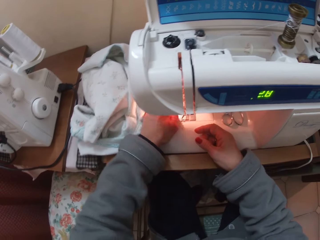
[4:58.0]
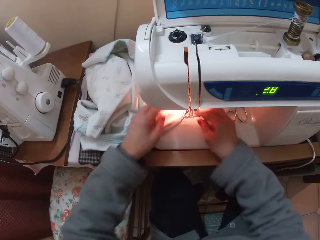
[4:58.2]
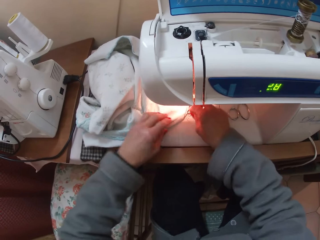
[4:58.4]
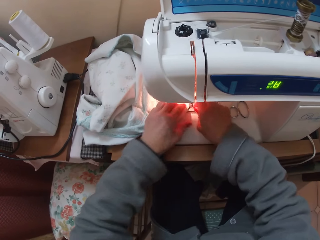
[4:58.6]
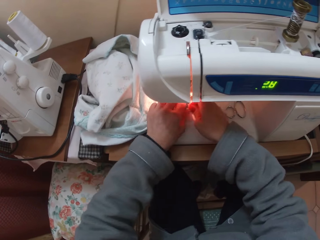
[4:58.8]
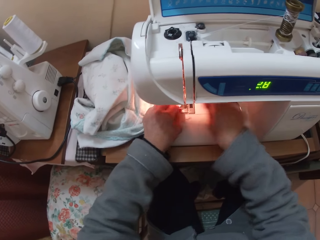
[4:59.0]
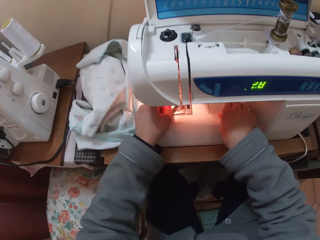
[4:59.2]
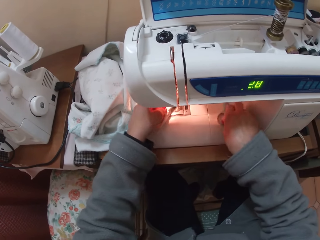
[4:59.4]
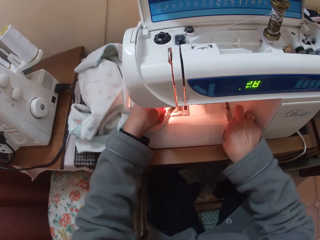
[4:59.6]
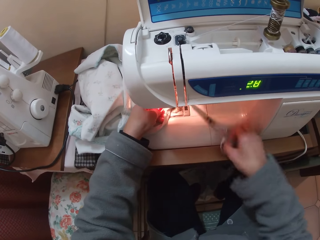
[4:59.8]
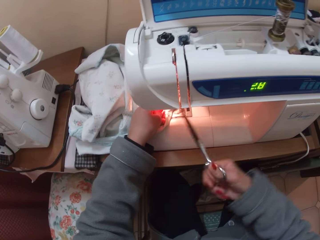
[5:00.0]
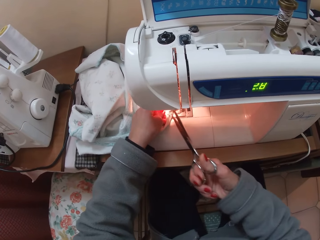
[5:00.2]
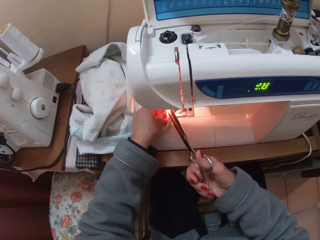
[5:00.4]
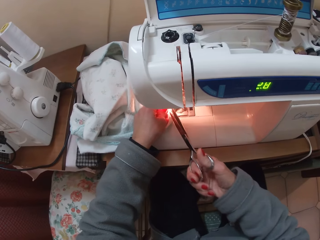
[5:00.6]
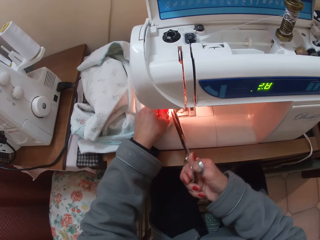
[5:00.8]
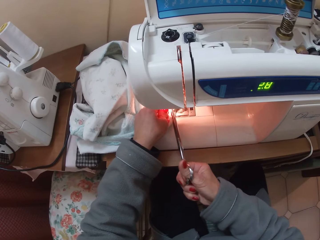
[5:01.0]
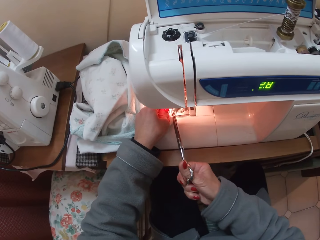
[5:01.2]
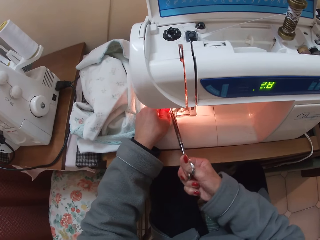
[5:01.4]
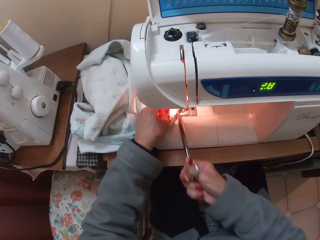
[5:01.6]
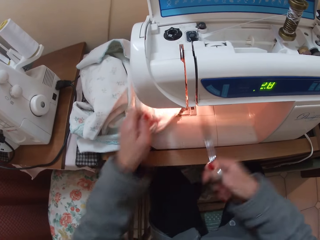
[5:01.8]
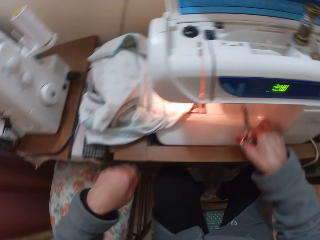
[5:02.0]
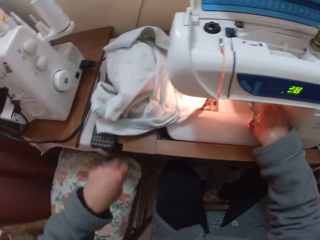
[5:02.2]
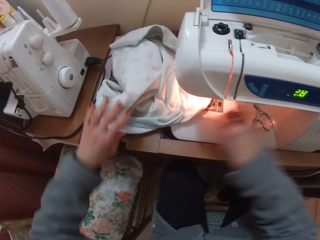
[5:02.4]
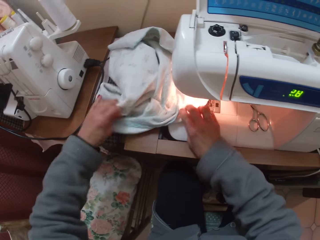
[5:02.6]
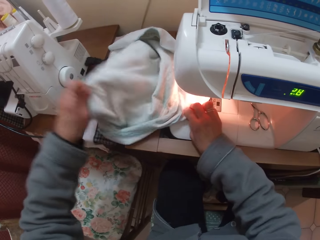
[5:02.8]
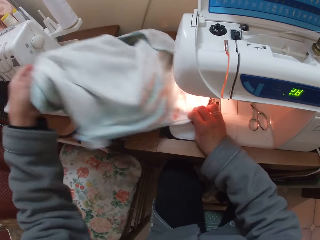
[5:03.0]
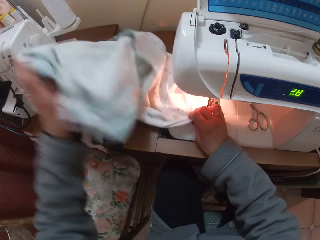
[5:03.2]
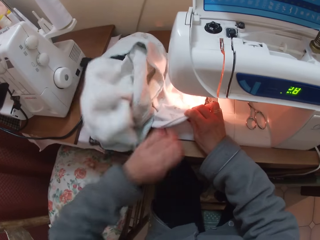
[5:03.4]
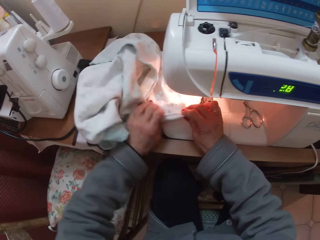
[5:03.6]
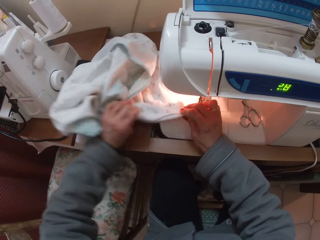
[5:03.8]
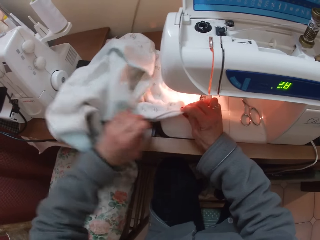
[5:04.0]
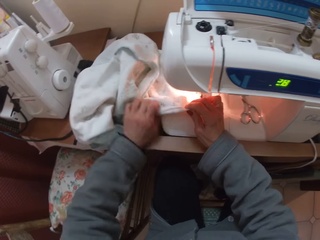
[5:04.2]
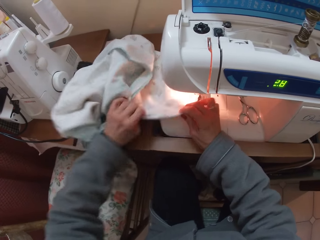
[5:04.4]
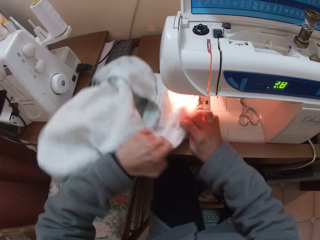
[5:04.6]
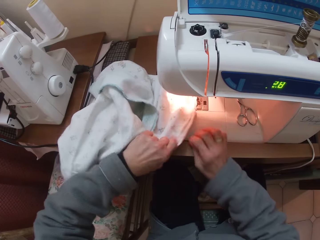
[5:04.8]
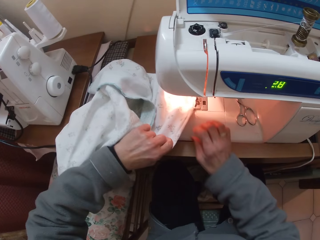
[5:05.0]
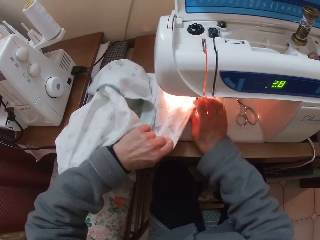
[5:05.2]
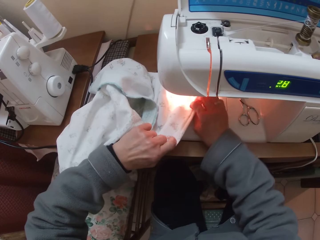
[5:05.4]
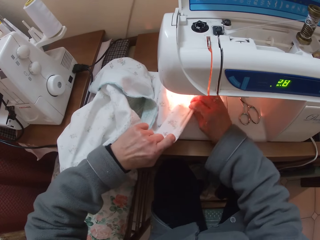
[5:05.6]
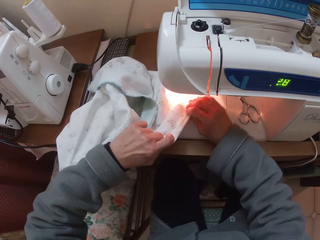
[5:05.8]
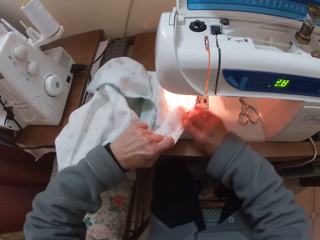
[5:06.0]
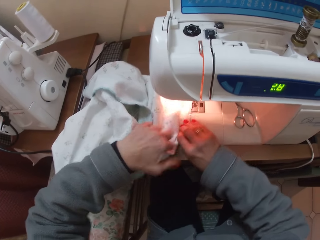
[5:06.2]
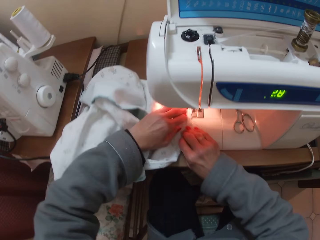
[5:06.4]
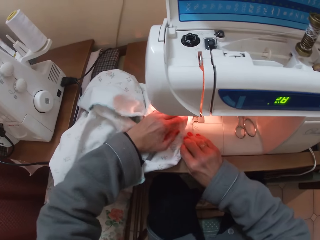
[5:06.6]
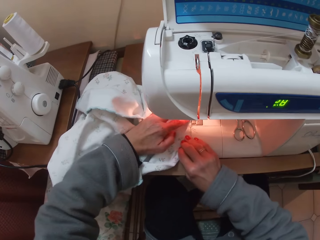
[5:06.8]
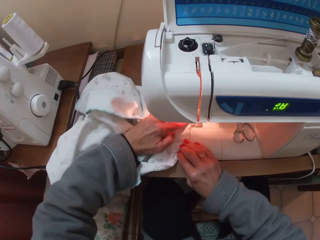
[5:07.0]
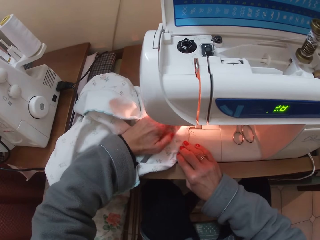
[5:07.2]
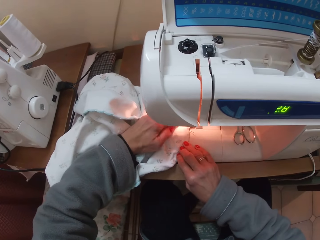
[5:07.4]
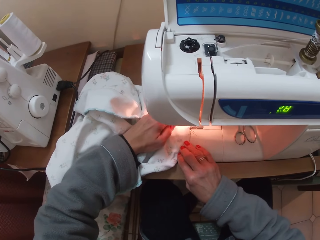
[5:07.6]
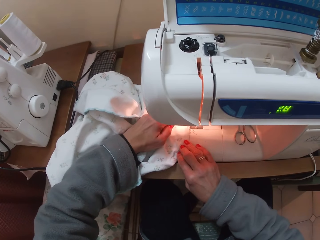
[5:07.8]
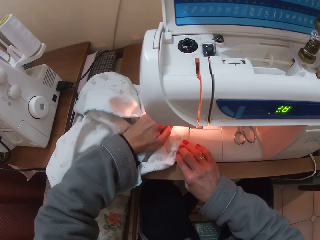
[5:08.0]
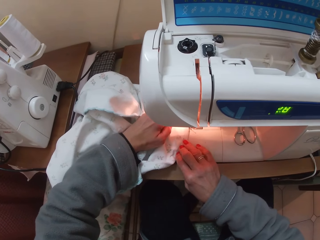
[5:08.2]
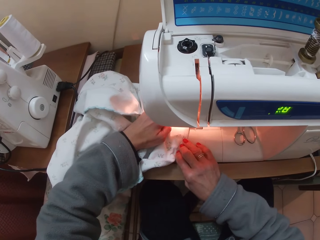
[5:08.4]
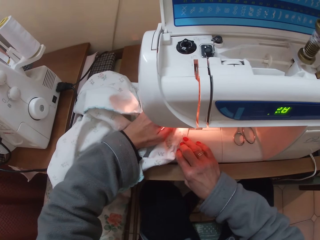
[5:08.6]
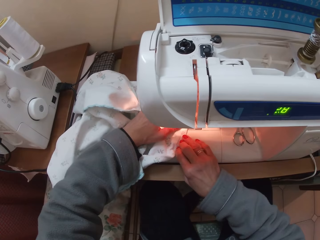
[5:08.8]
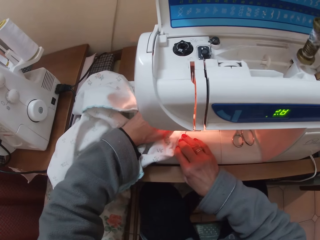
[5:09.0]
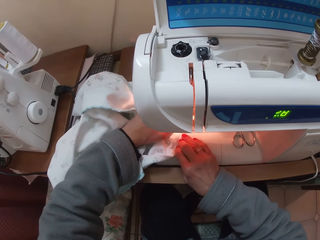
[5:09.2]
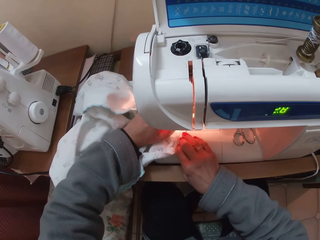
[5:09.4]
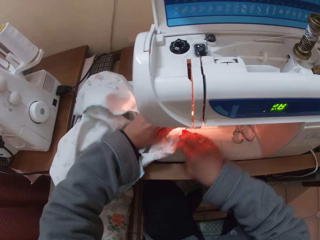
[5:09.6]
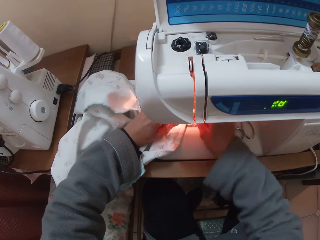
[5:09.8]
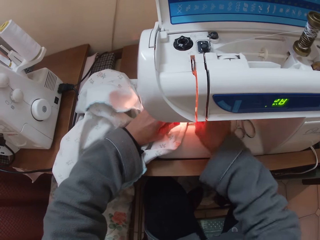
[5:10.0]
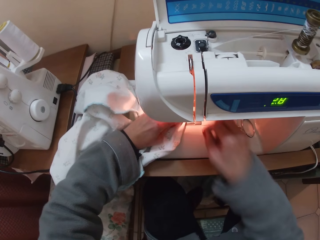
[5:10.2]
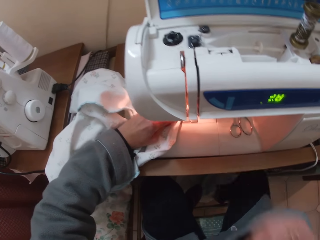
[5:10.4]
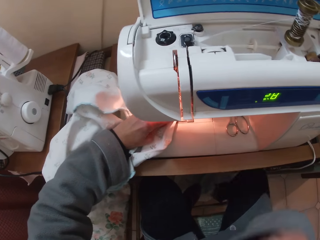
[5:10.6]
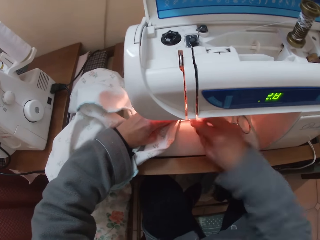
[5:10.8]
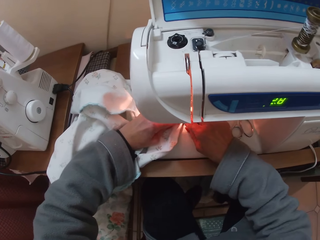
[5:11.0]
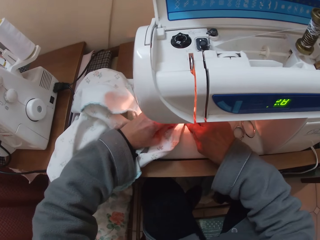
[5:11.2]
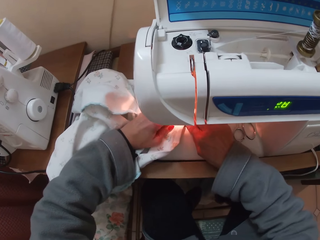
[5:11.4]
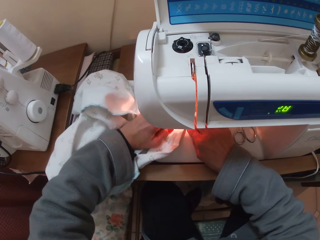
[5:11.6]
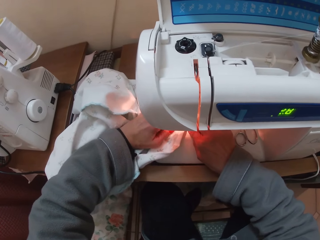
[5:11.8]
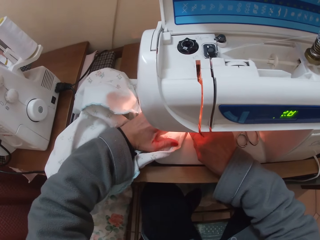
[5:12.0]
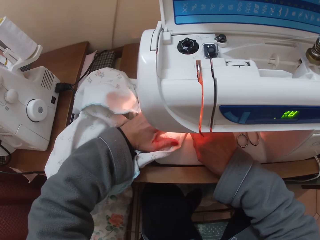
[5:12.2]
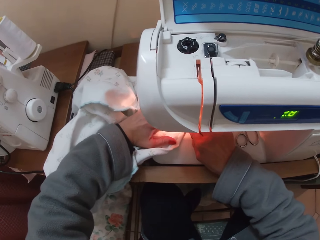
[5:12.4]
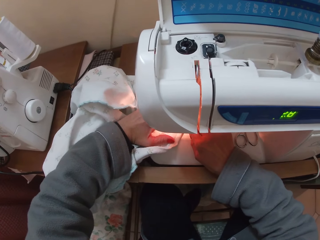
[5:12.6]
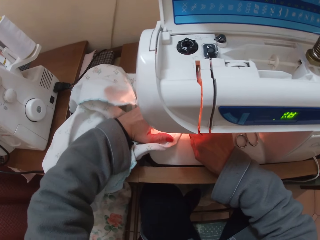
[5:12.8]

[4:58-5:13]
The camera wearer removes a thread from the clothing material. She pulls the thread. She picks up the scissors from the machine. She cuts the thread from the clothing material. She throws the thread she cut to the ground with her left hand. She puts the scissors on the sewing machine. She pulls the fabric. She arranges the clothing material with her two hands around the needle plate of the machine. She runs the clothing material through the machine.

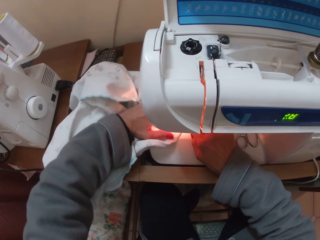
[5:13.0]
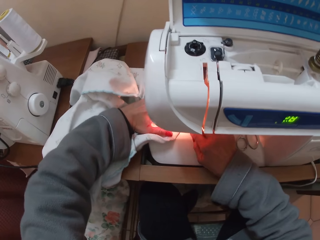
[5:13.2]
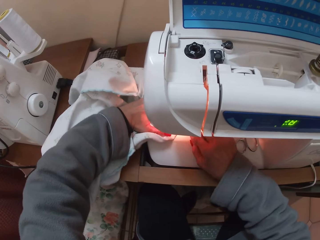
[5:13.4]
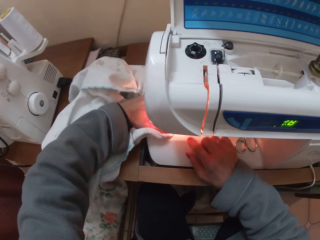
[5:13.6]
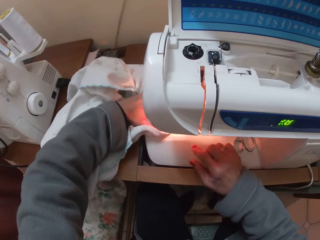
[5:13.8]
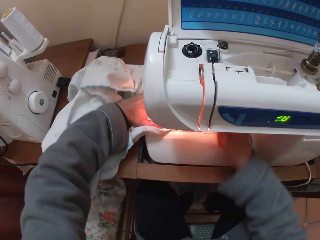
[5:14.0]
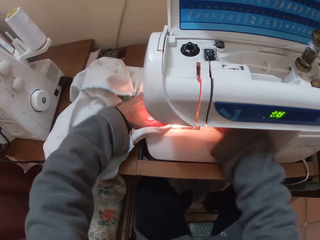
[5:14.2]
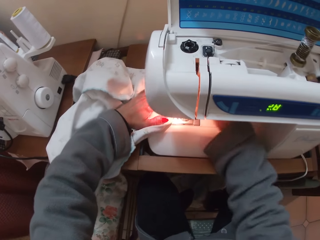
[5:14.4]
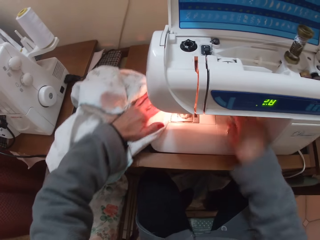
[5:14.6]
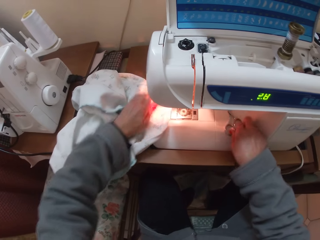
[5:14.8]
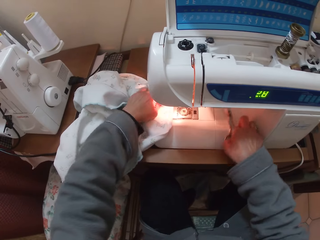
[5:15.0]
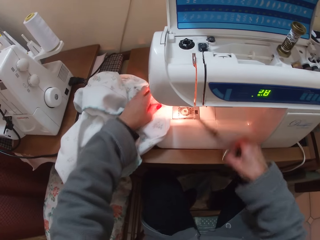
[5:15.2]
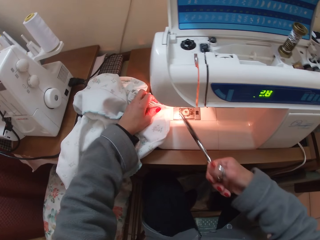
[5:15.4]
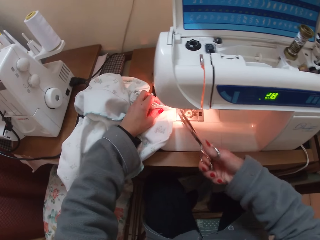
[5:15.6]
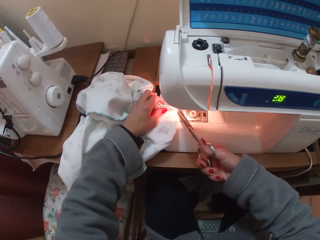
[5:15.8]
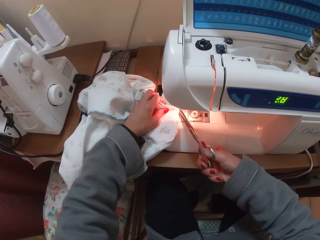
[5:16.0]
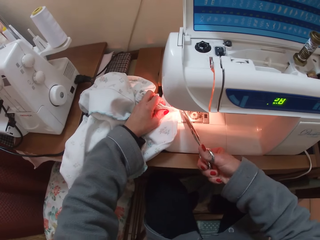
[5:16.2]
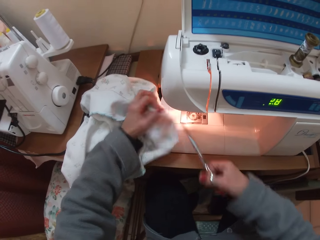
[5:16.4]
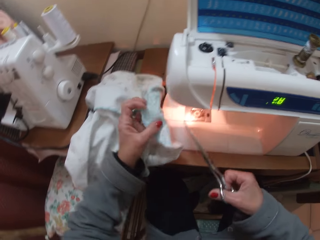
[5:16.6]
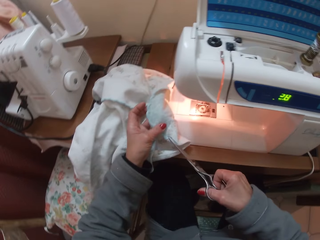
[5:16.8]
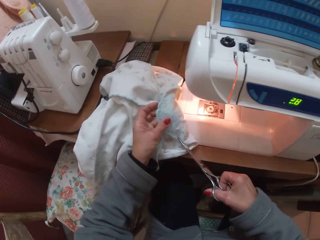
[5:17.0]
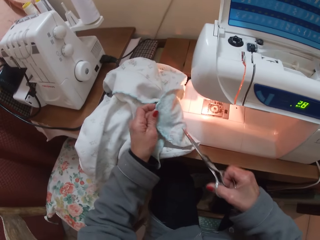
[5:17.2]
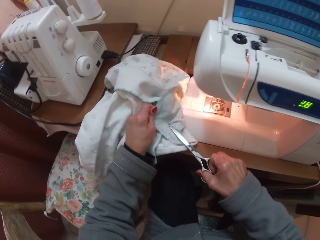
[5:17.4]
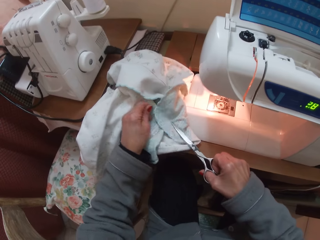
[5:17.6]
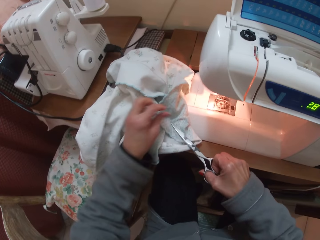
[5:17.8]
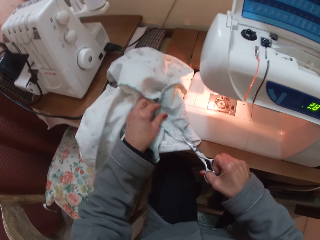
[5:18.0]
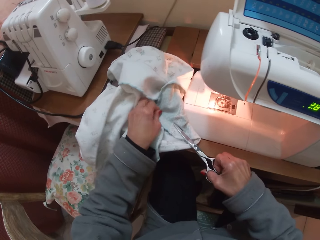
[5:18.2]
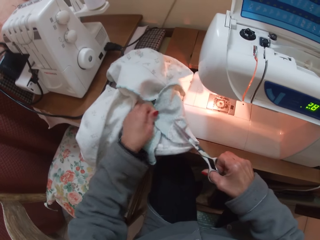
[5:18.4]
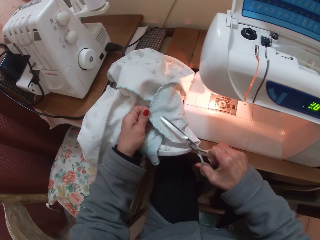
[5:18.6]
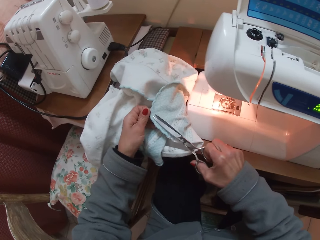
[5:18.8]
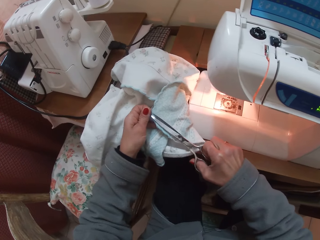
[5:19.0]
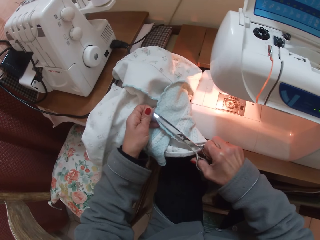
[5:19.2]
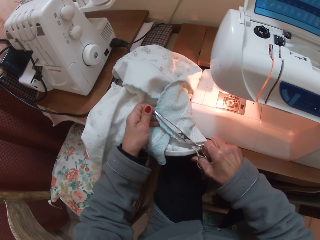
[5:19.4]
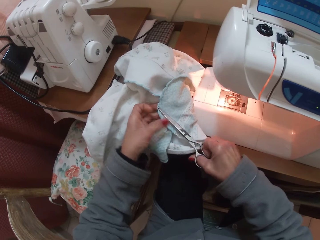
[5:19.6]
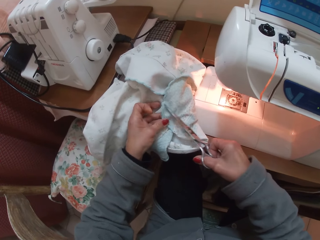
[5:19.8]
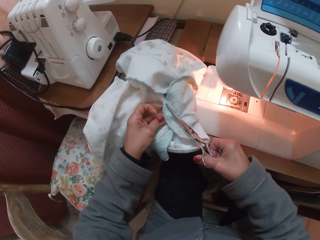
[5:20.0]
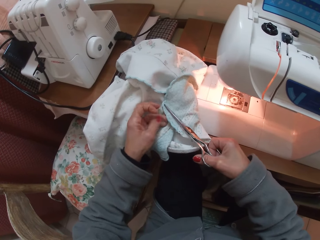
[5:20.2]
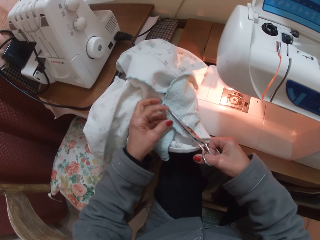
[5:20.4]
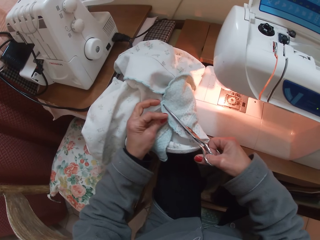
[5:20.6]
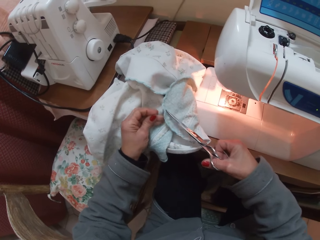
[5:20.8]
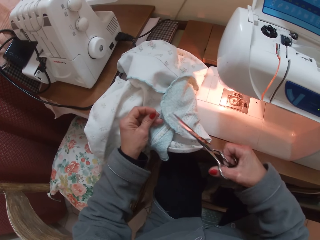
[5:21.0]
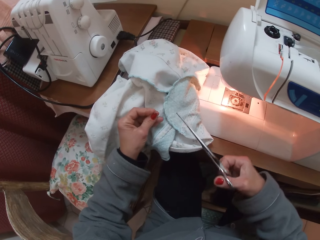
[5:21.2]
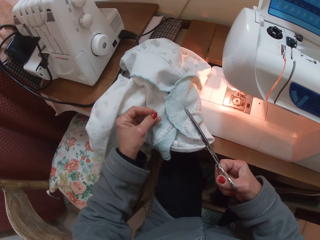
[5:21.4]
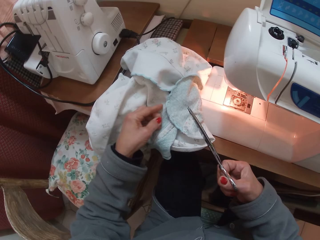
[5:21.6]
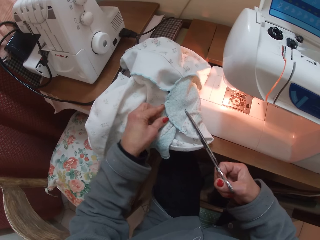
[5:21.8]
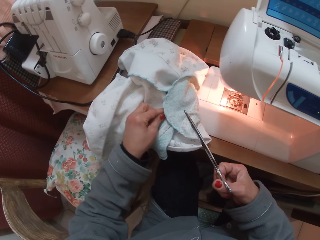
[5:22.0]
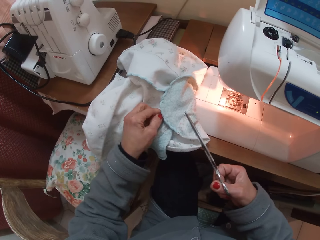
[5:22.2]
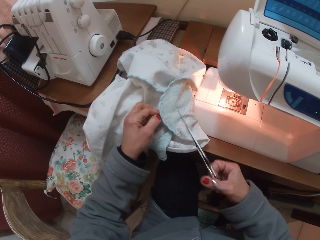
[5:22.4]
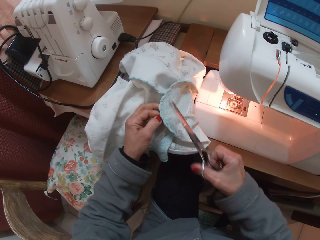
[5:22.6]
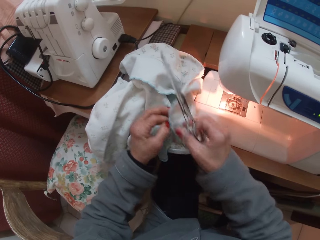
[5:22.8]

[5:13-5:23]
The camera wearer picks up the scissors. They cut threads off the clothing material.
